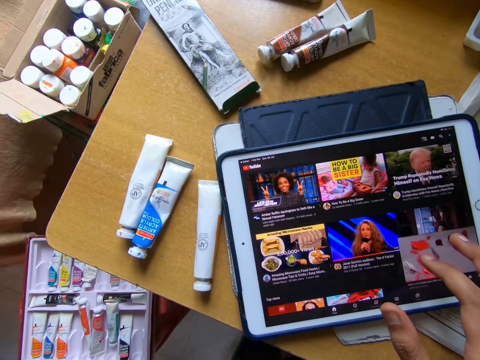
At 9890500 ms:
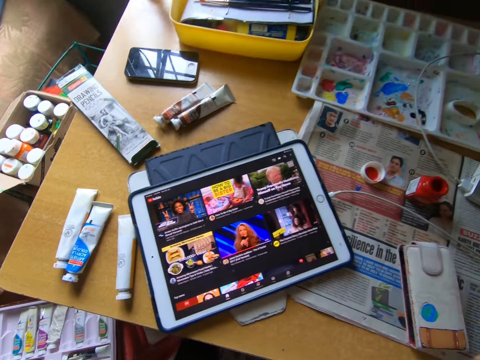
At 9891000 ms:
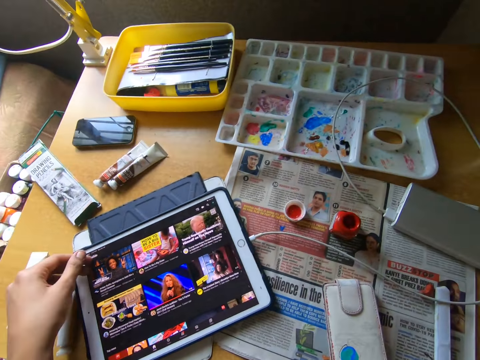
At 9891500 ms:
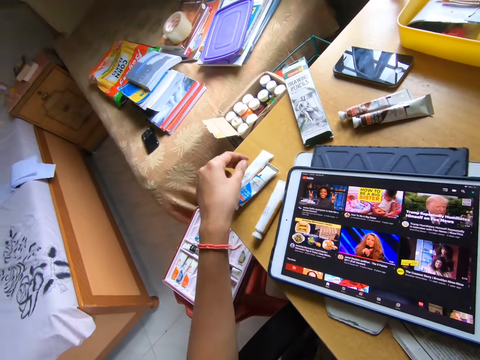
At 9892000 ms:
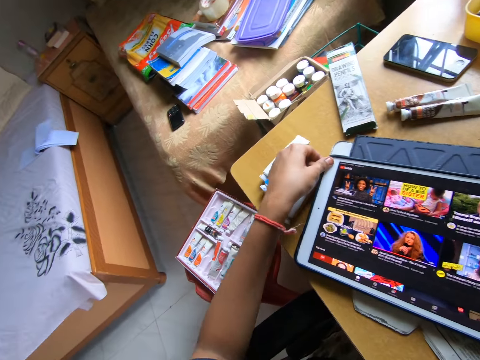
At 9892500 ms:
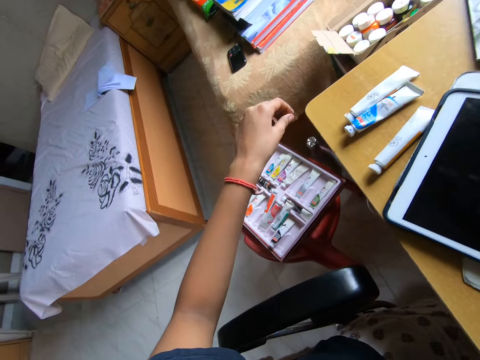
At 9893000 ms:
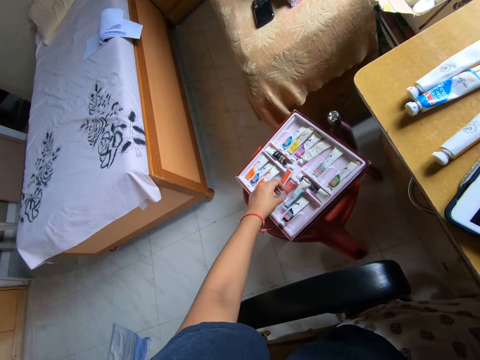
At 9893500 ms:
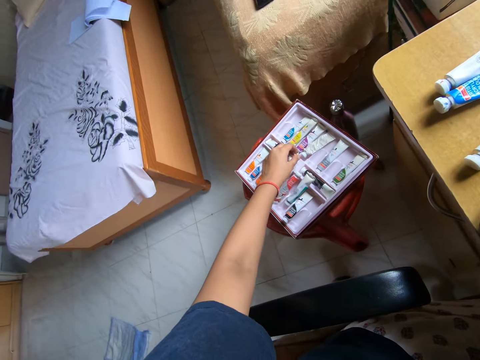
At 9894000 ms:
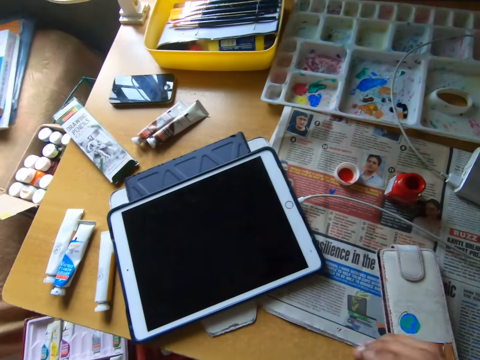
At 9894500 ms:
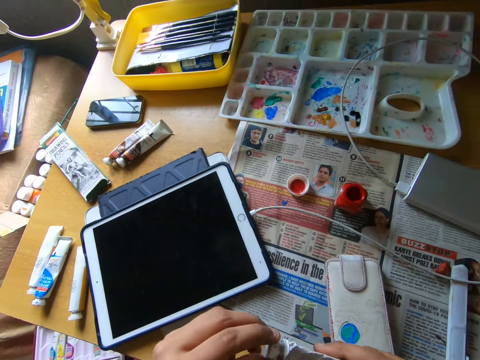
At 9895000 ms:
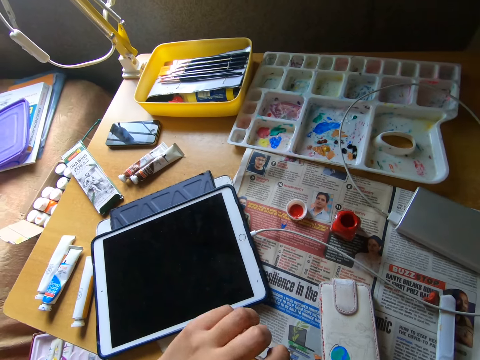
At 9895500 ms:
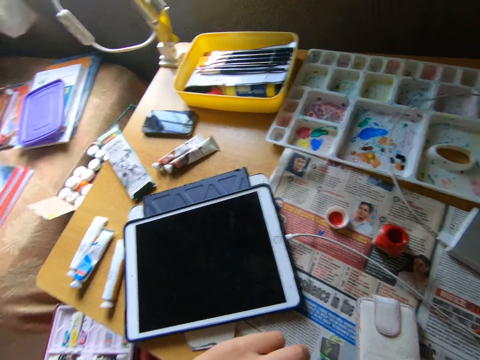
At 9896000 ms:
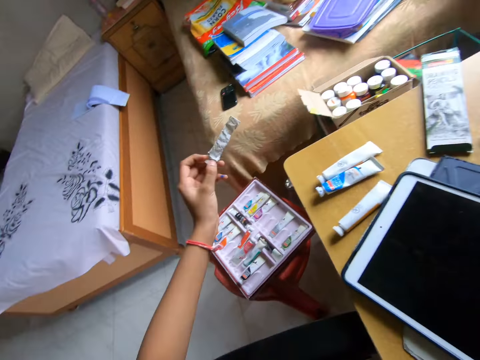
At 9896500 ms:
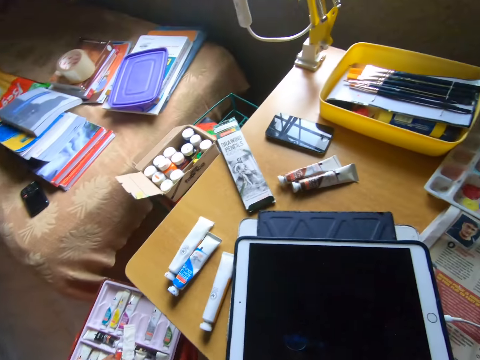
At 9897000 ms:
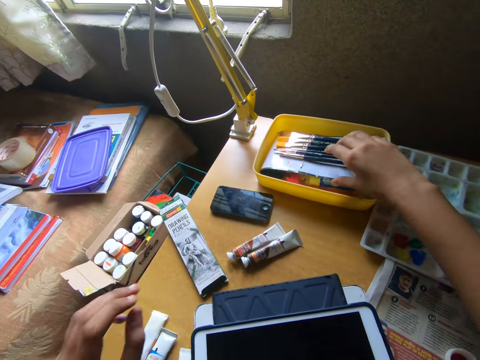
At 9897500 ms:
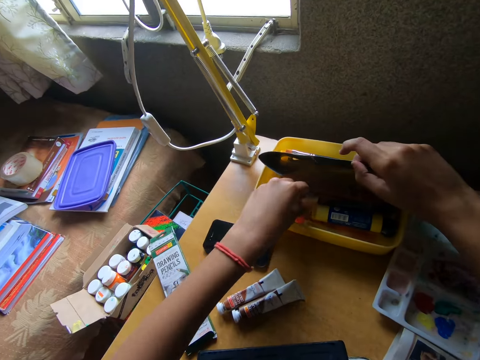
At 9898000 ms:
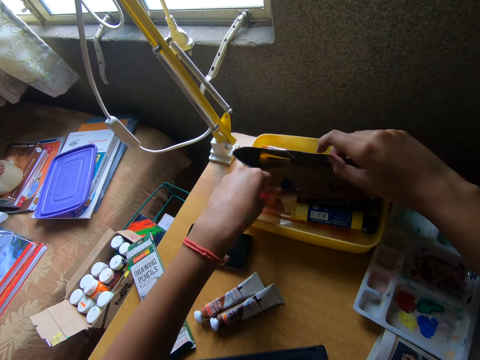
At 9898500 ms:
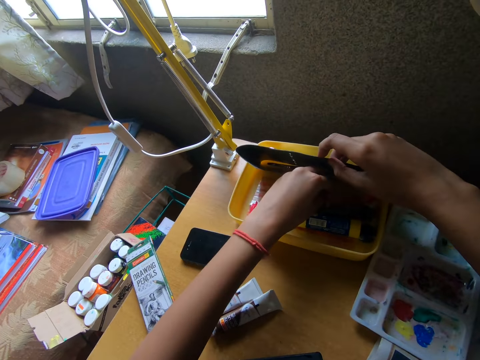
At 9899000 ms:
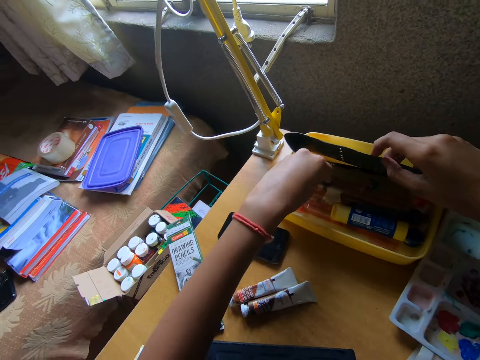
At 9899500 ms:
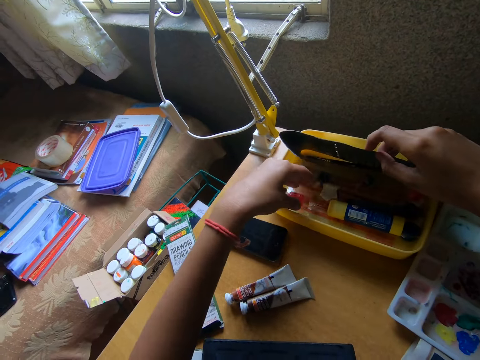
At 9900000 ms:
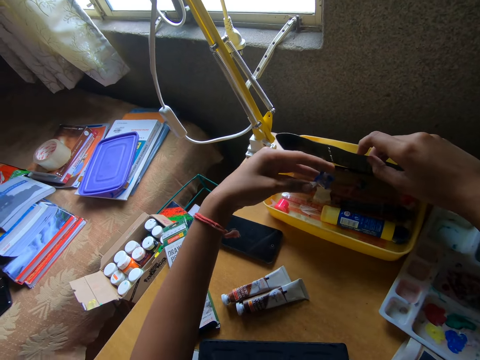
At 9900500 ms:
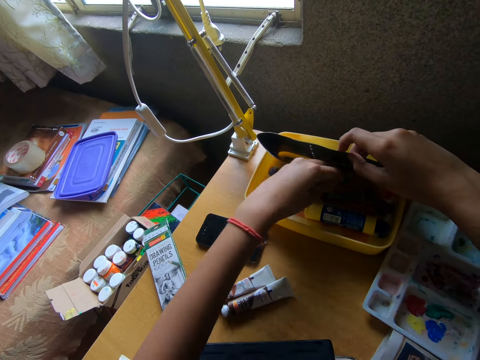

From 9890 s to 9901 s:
The camera wearer looks around a room. They touch the tablet phone on the table with his left hand. They hold the tablet with her hand. They pick the paint tube or bottle from the paint pack or box with his left hand. They look around the room. They hold the paint tube with both hands. They open a lid from the paint bottle. They drop the paint tube in the paint pack with his left hand. They move pencils and paint brushes in the box. They lift a paintbrush pack in a plate with his right hand. They look through the plate on the table with his left hand. They pick up a paint bottle from the box.

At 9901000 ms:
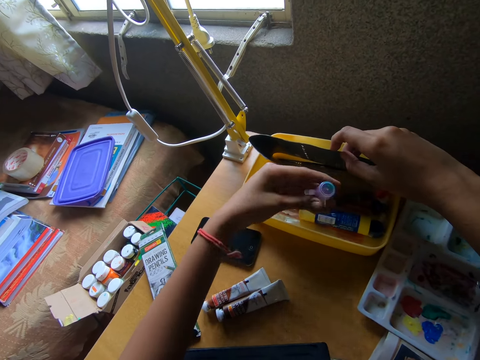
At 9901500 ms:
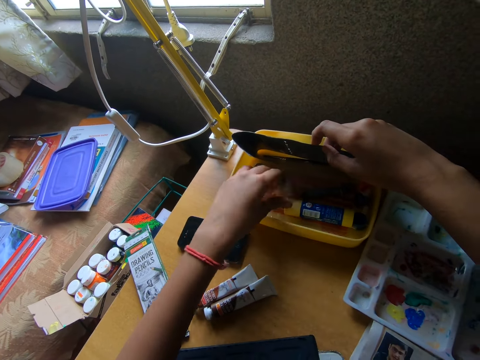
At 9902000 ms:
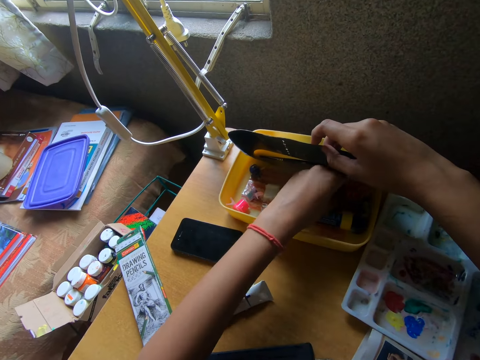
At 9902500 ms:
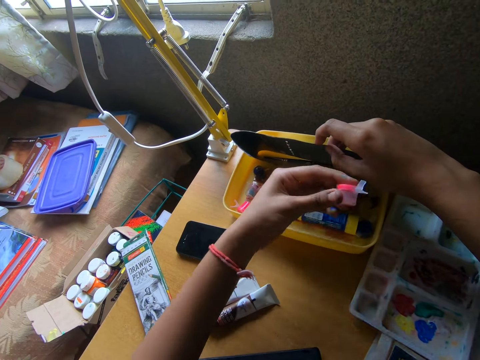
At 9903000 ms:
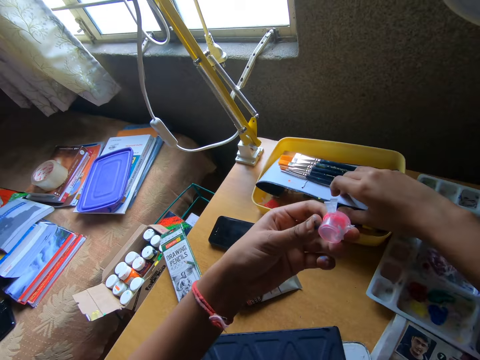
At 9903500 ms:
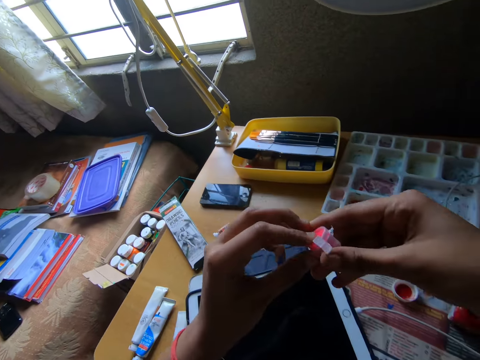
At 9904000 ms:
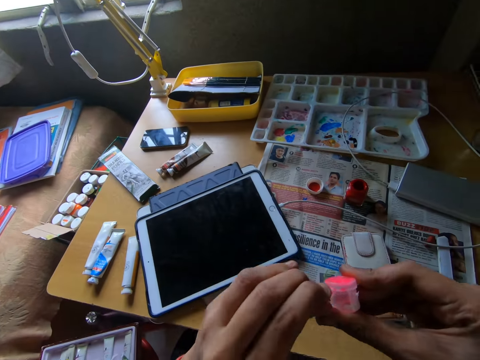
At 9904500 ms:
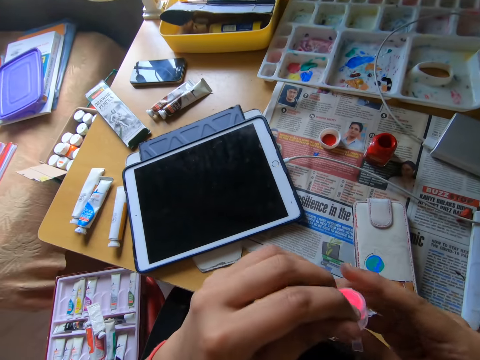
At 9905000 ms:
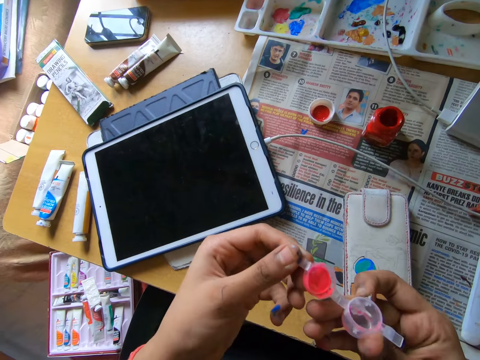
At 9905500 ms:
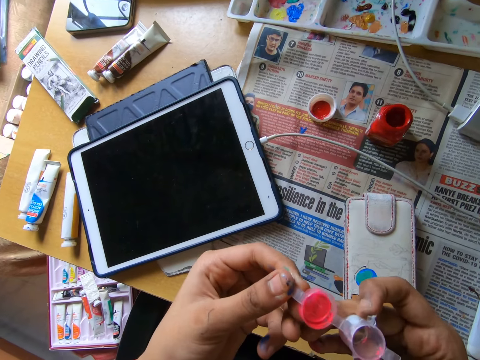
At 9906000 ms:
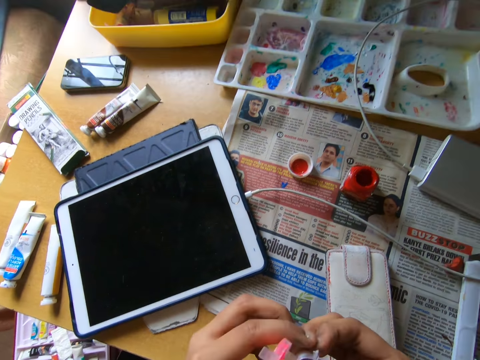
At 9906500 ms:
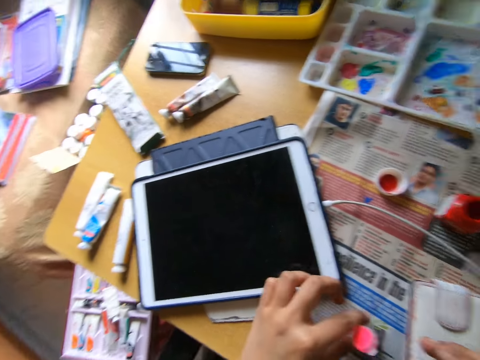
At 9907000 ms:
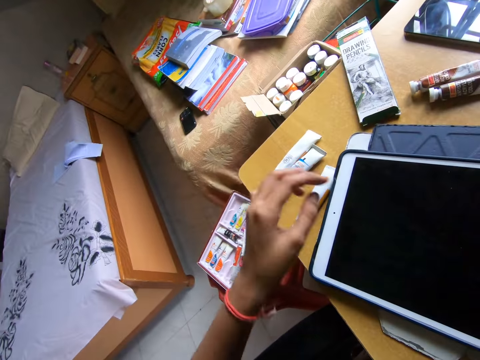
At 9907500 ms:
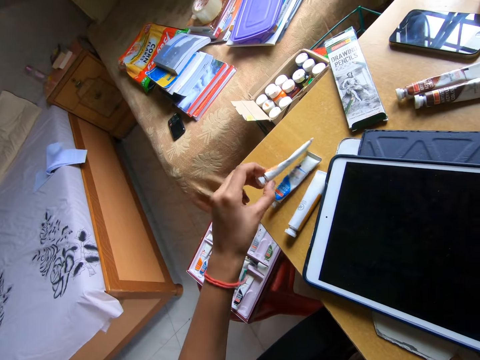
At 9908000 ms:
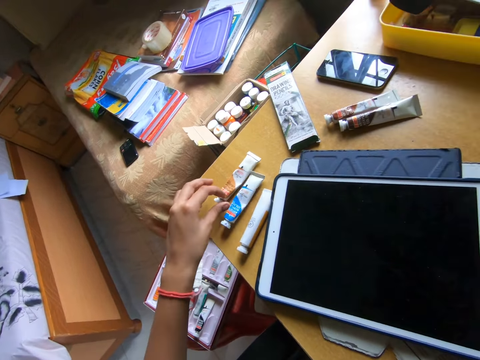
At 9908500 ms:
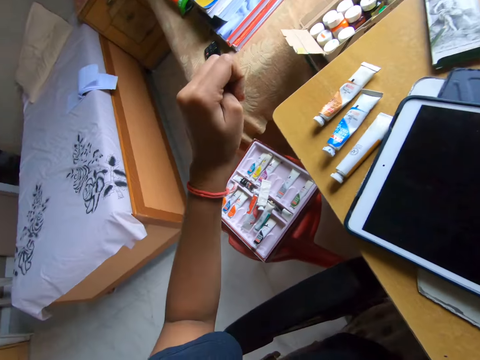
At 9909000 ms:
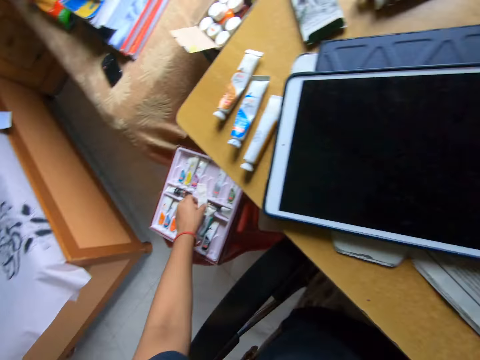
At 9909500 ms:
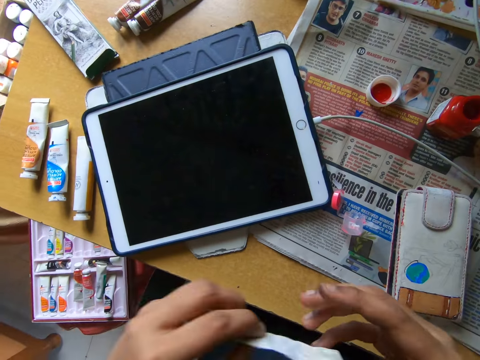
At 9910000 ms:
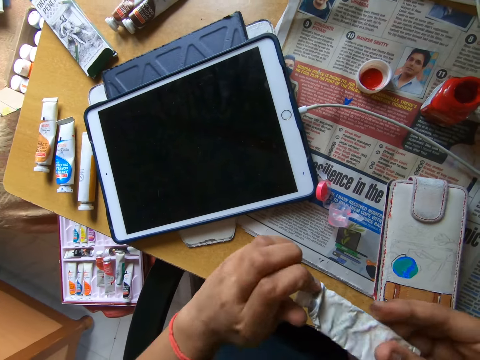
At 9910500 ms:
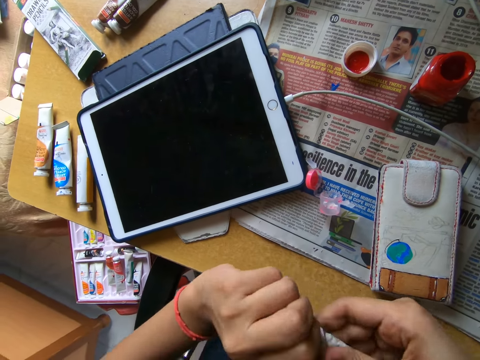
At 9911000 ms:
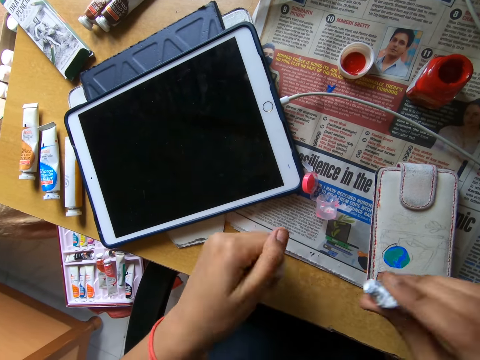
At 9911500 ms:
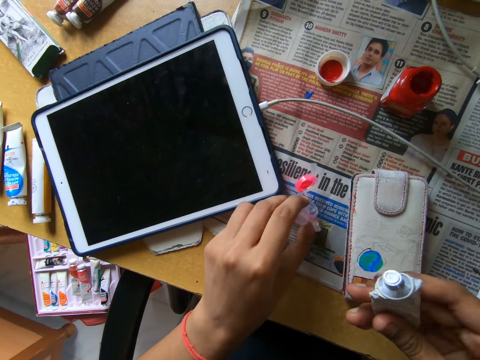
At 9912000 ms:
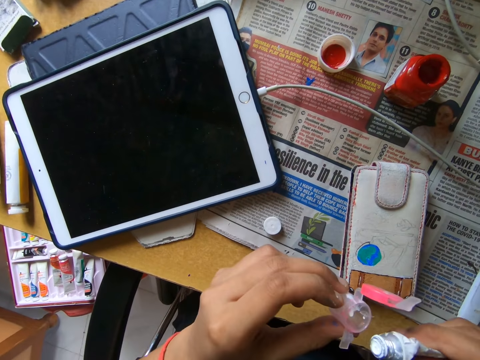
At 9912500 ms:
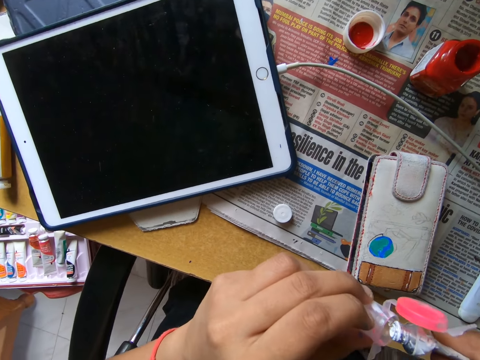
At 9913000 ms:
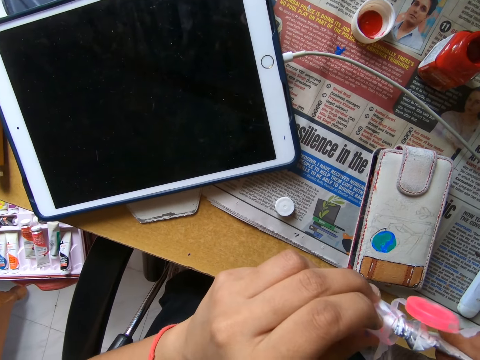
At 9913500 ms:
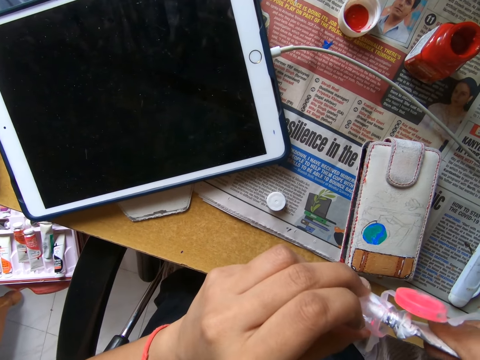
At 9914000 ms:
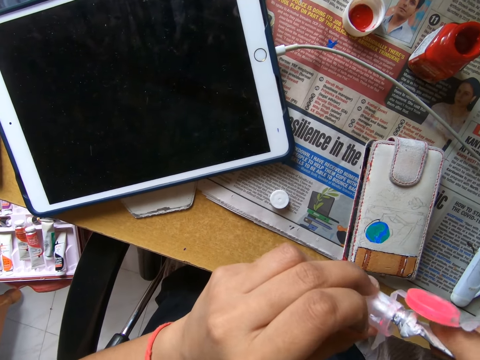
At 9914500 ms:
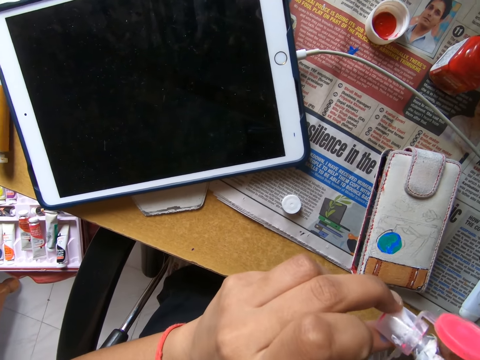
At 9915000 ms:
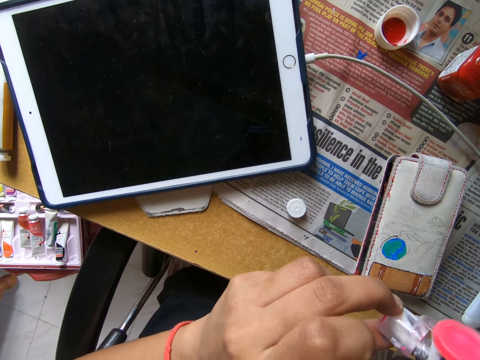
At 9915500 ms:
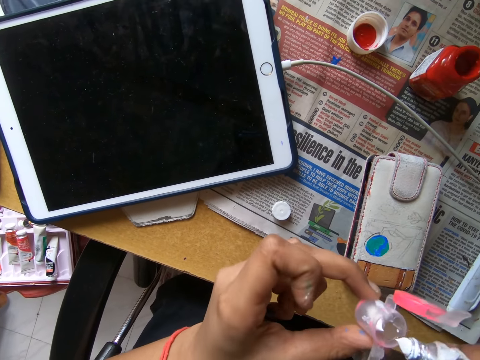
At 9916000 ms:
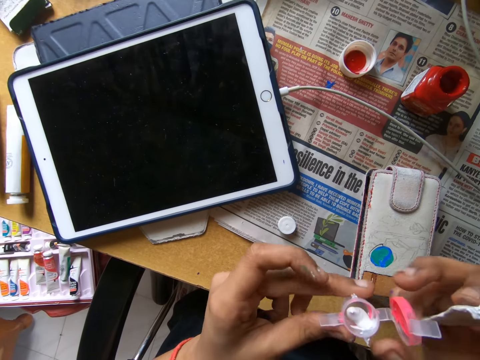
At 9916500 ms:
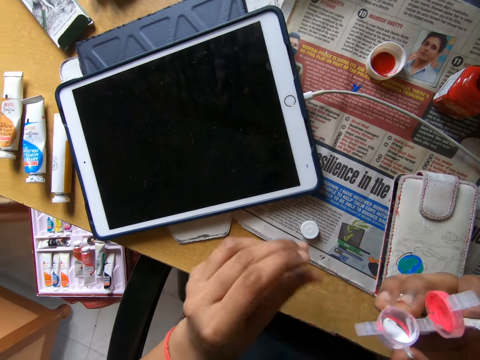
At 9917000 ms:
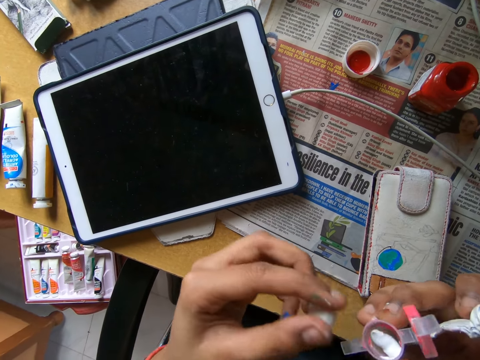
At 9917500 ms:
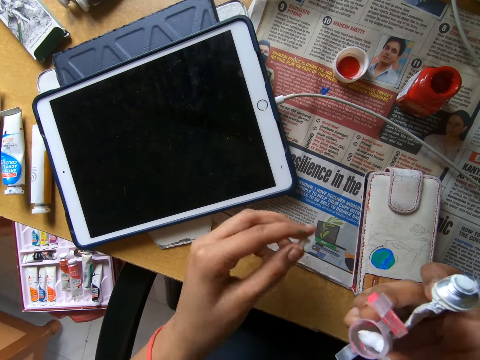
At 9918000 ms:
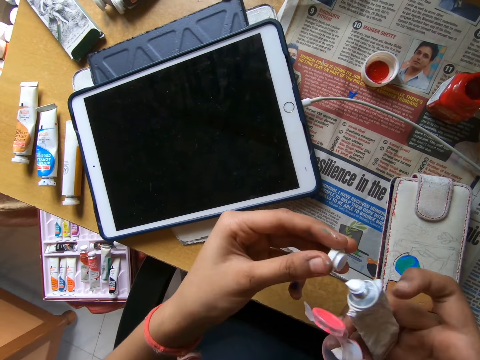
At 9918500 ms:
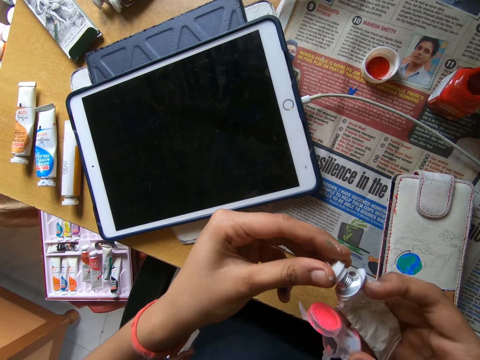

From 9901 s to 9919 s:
The camera wearer puts down a paint bottle in a box. He picks a paint container from the plate on the table with his left hand. He drops the paintbrush pack in the plate with his right hand. He holds the paint container with both hands. He opens the paint container with both hands. He looks around a room. He picks the paint tube from the table with his left hand. He drops the paint tube on the table with his left hand. He picks the paint tube from the paint pack with his left hand. He holds the paint tube with both hands. He opens the paint tube with both hands. He drops the paint lid on the table with his left hand. He picks the paint container from the table with his left hand. He pours paint in the paint container with the paint tube in his right hand. He passes the paint container from his left hand to his right hand. He picks the lid from the table with his left hand. He puts the lid on the paint bottle.
